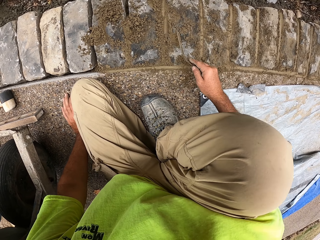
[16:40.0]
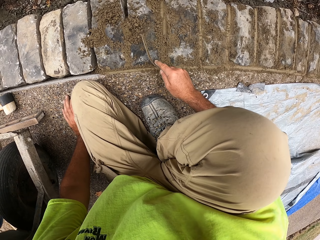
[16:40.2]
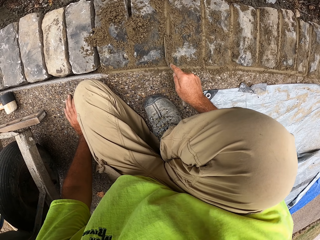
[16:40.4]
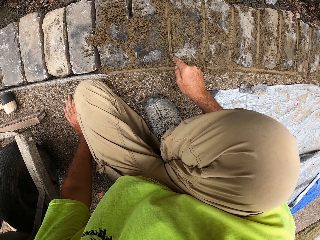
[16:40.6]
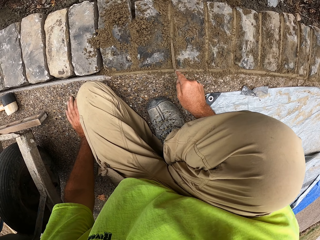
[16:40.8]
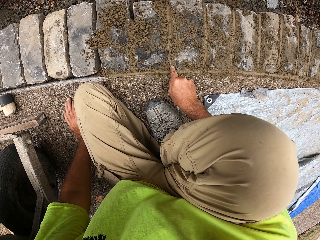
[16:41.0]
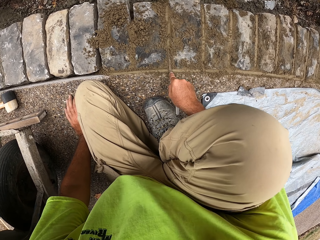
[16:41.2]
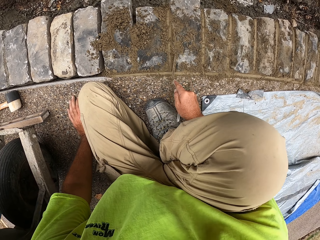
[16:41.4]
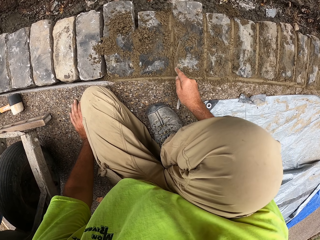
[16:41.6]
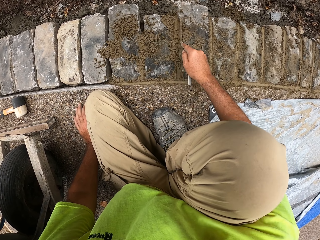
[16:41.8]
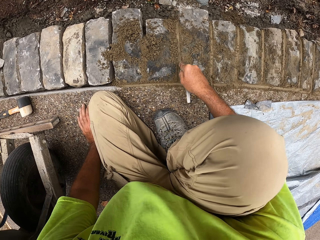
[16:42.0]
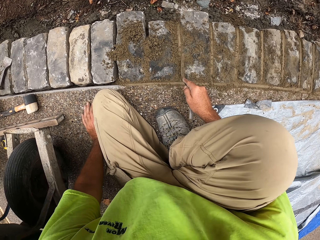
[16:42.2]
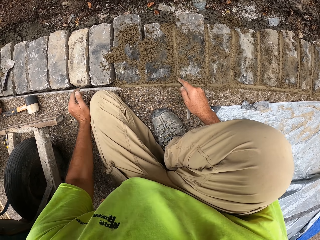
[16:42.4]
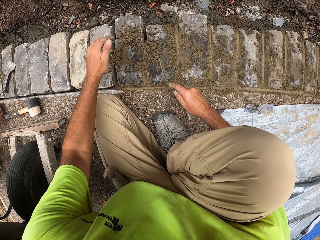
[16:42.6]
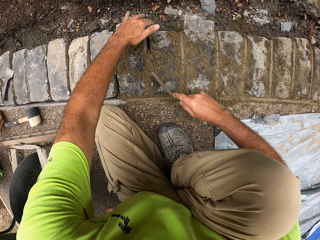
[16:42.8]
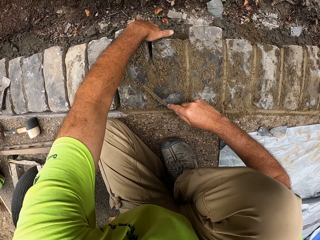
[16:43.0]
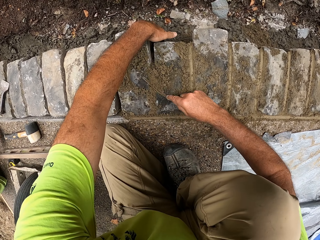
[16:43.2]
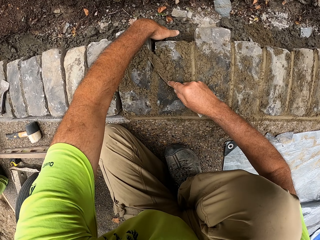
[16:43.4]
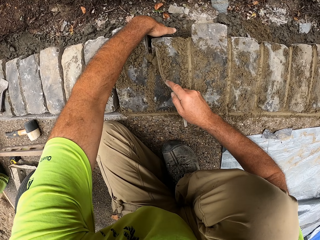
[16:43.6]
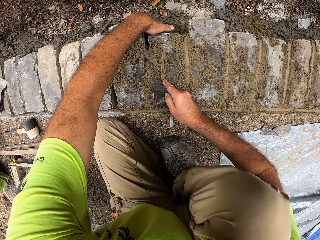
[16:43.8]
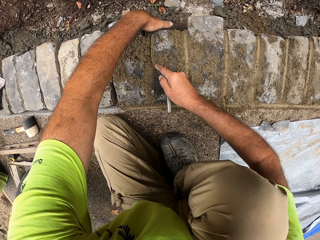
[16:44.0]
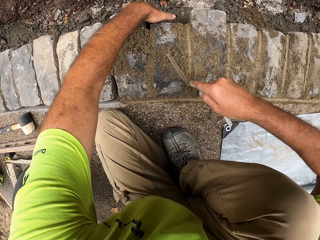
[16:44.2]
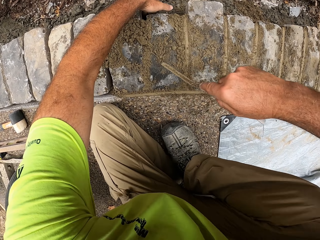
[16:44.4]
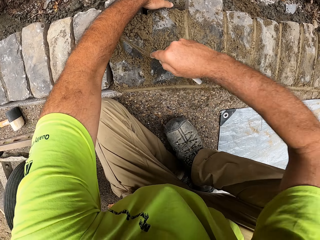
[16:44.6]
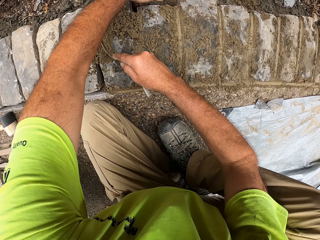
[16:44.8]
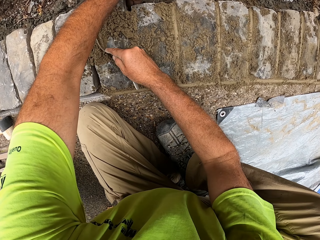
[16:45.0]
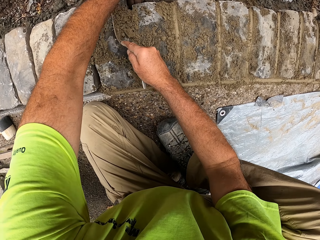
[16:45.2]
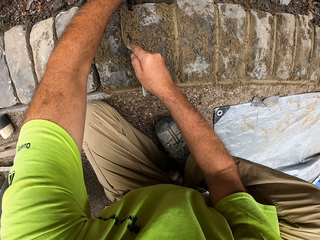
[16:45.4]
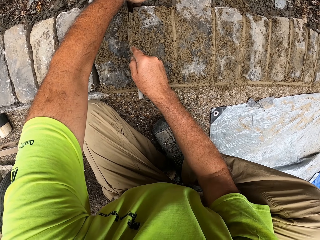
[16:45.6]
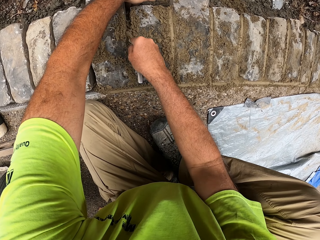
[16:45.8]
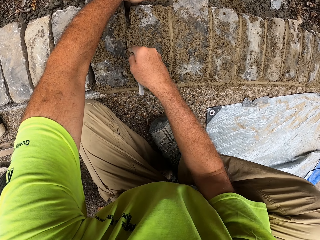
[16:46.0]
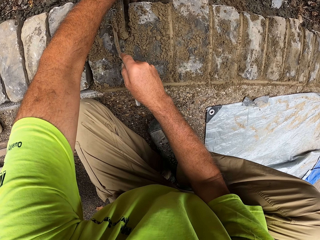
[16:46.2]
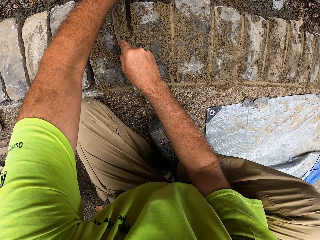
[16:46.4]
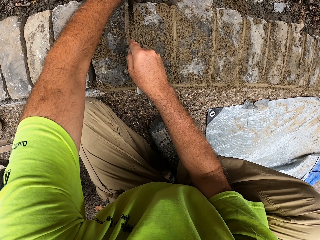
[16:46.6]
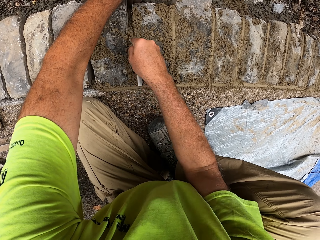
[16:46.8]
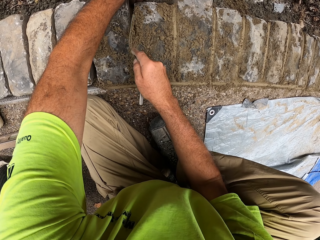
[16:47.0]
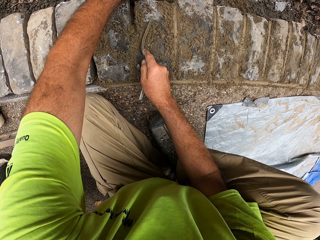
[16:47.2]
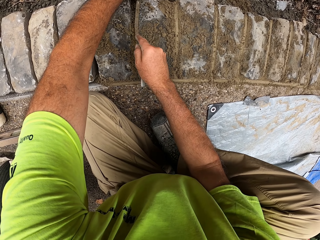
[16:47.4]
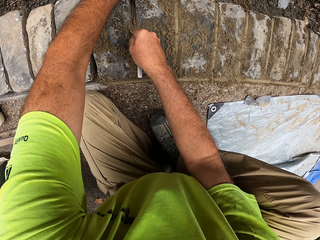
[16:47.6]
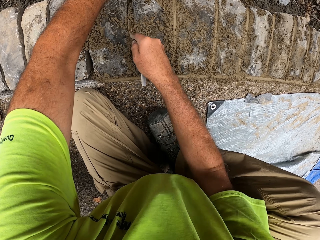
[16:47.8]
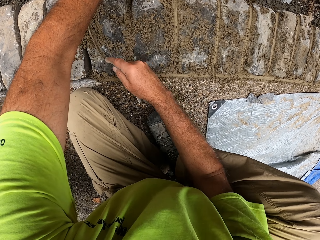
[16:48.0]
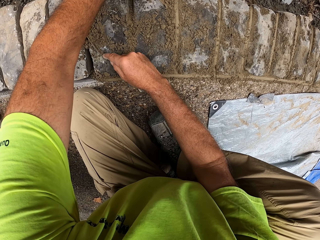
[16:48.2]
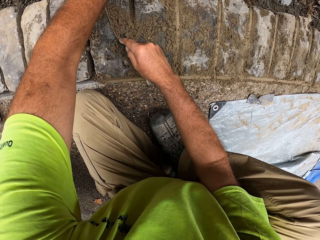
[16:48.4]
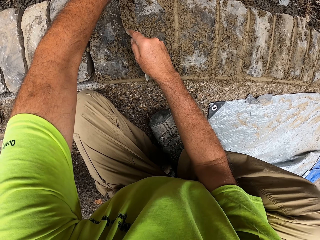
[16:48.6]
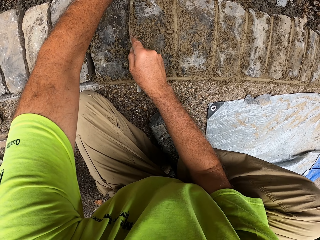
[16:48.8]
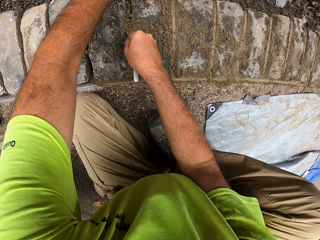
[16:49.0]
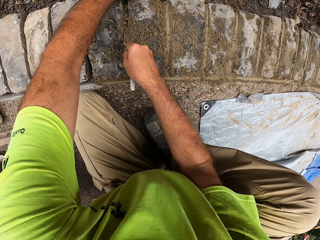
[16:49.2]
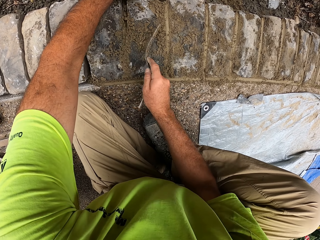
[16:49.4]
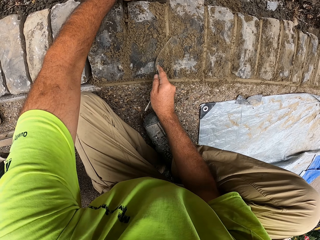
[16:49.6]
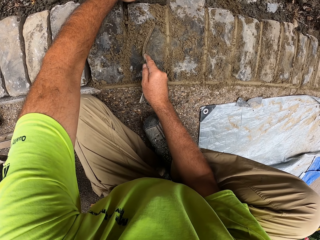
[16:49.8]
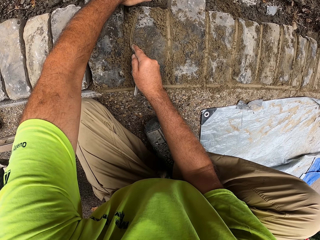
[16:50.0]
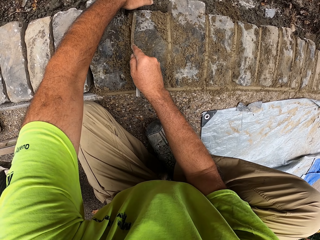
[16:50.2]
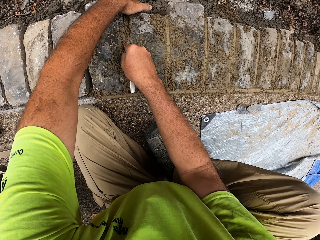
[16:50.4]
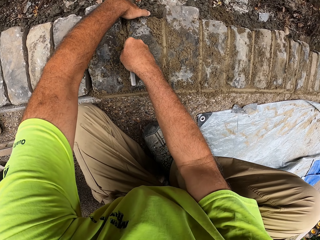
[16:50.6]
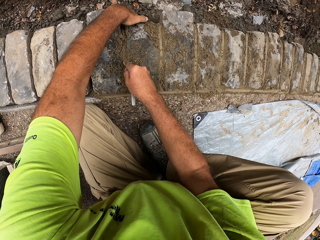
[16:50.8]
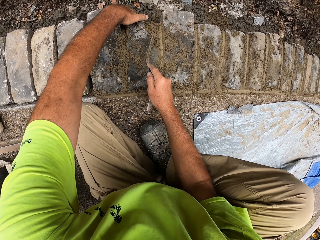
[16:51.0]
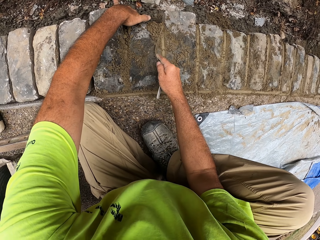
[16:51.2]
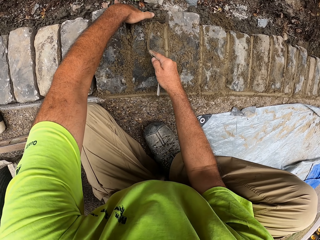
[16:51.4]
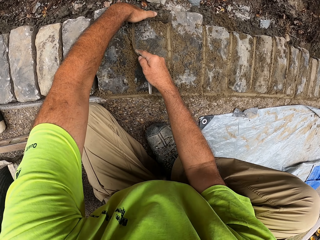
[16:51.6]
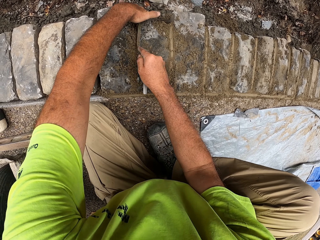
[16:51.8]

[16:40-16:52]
The camera wearer holds the brick. They press the concrete with a trowel. They put the cement paste between the brick with a window trowel.

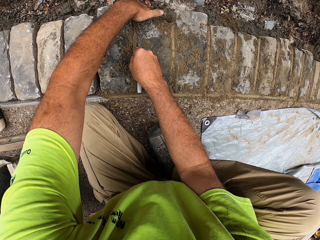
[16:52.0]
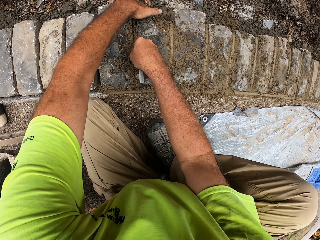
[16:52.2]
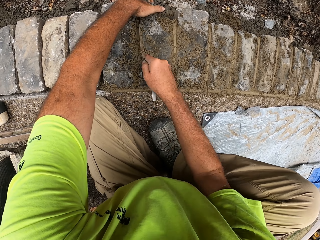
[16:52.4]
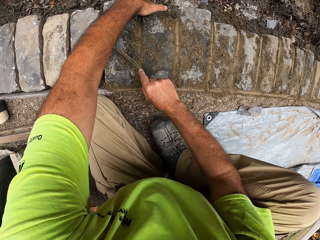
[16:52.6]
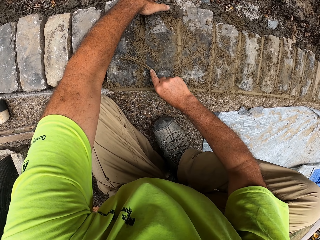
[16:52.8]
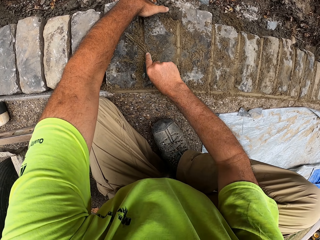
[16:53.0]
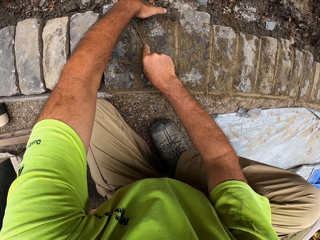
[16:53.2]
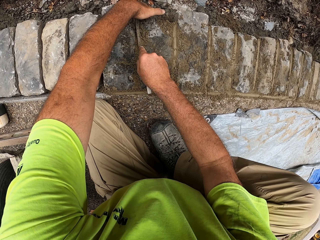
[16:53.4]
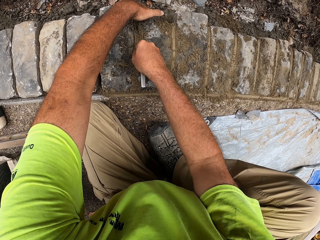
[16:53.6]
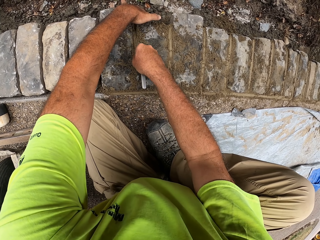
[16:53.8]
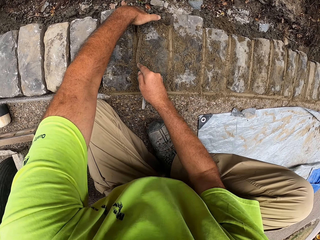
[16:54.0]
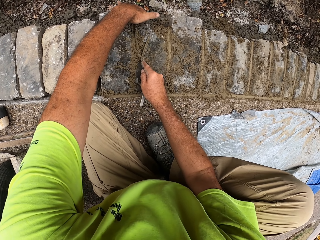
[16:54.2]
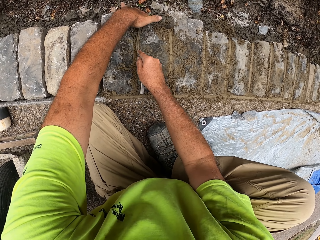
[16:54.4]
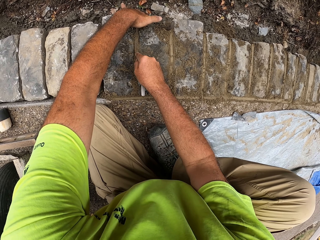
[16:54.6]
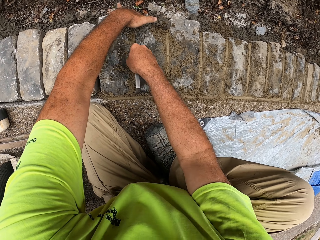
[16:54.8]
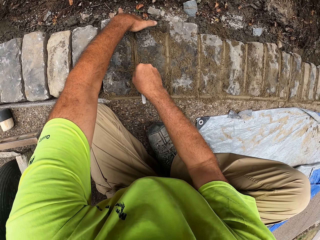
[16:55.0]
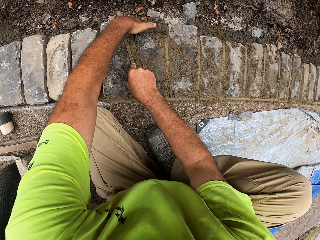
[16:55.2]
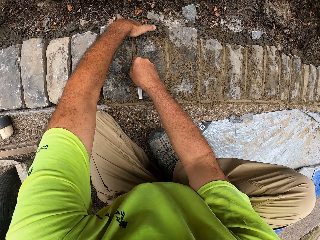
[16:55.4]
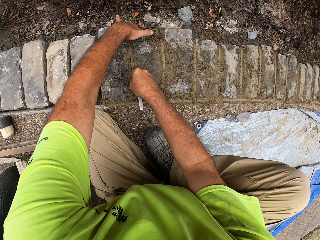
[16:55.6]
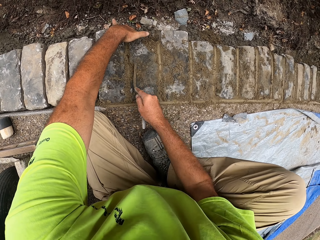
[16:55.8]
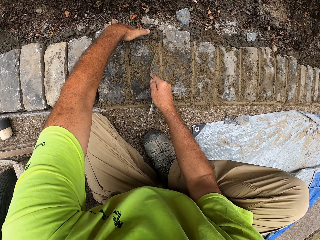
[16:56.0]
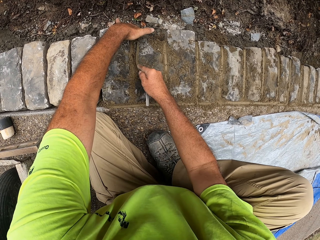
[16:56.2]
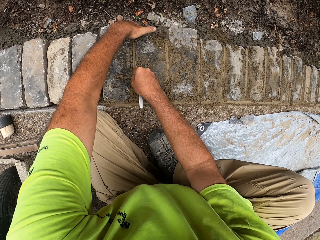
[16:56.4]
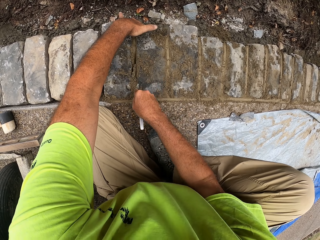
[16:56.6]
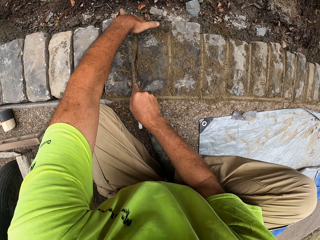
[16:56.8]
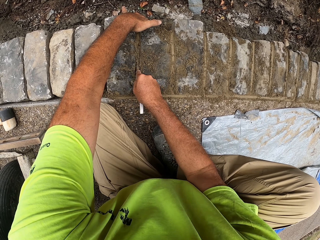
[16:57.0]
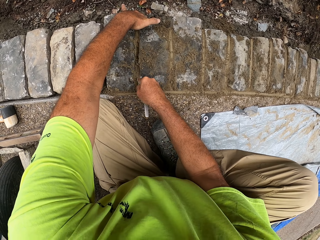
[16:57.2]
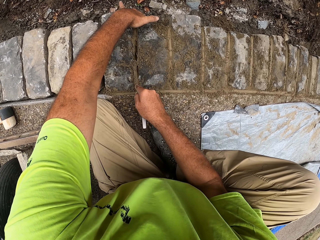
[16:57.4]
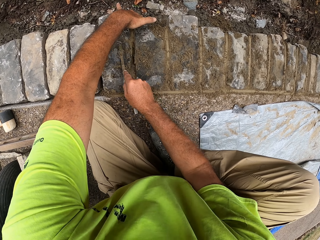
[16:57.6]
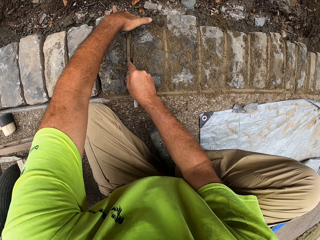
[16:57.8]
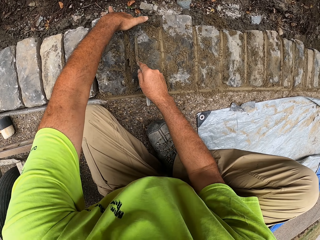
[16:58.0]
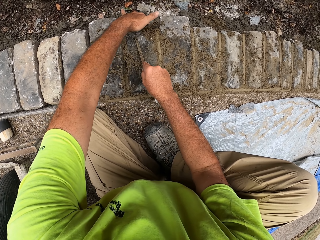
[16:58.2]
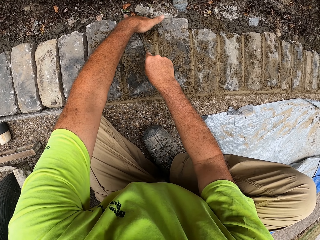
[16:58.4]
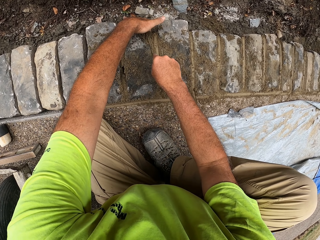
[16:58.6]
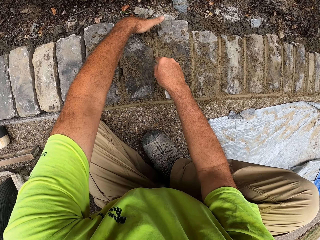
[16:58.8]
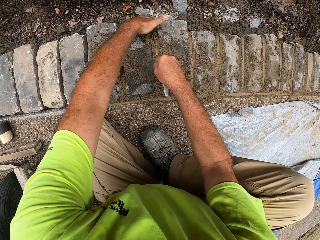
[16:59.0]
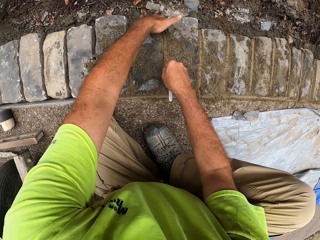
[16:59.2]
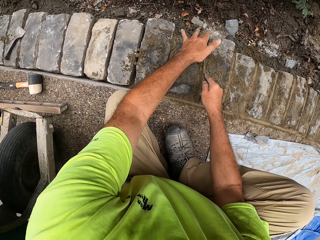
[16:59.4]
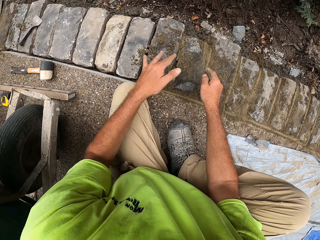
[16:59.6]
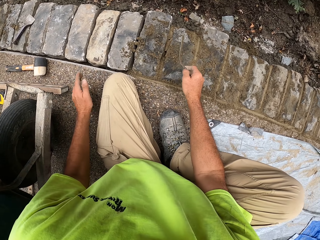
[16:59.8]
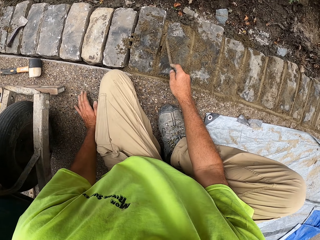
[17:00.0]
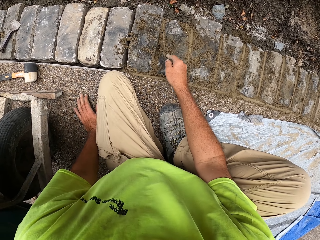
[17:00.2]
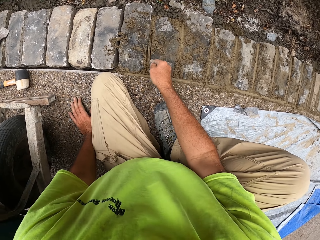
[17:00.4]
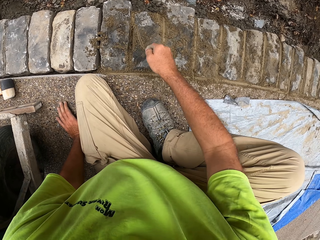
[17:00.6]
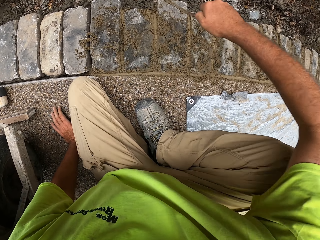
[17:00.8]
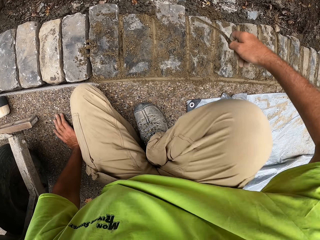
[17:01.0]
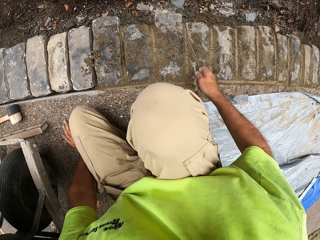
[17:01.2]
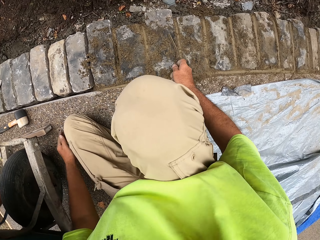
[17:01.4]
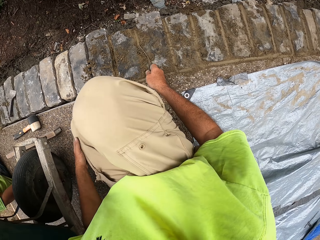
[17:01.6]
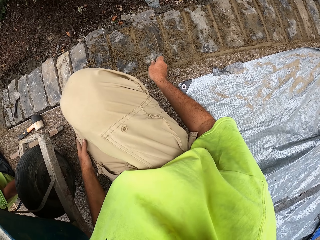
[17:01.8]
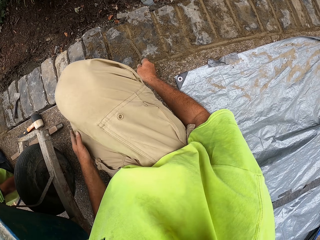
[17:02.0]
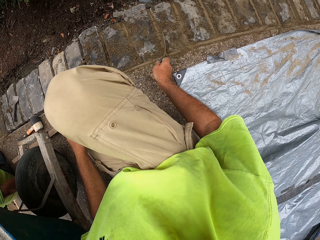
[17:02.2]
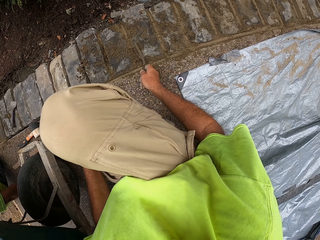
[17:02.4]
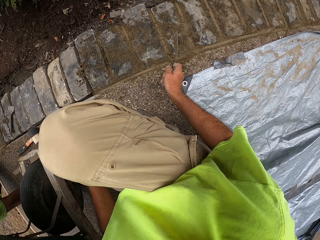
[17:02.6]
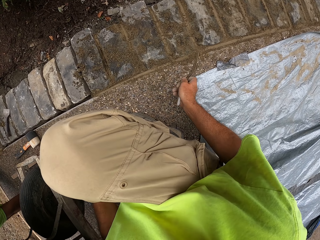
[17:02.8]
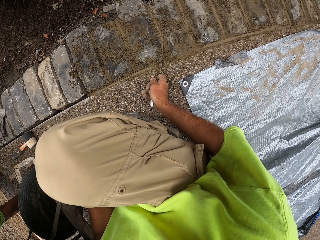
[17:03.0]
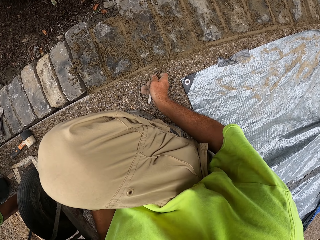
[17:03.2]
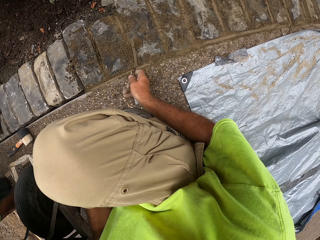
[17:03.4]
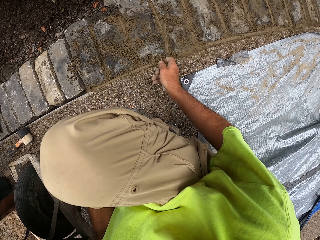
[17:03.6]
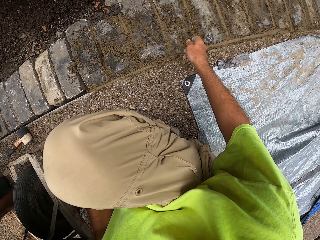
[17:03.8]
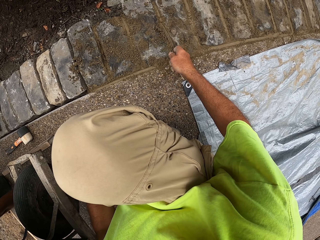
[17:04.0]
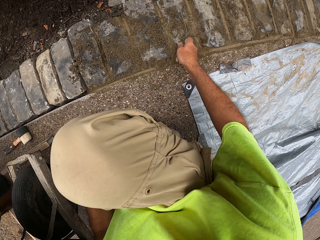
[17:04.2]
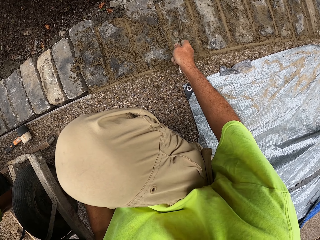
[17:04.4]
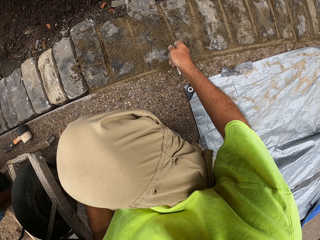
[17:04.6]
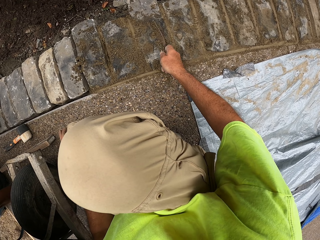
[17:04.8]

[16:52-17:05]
The camera wearer presses the concrete with a trowel. They push the concrete together.
